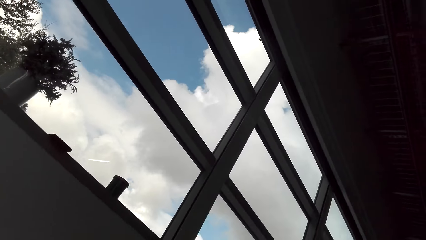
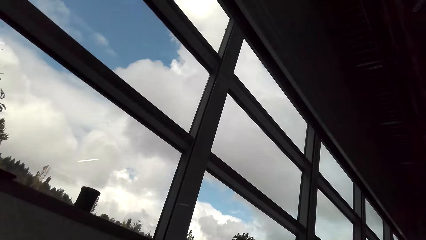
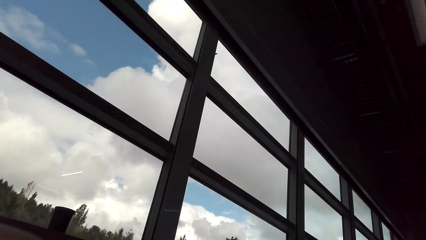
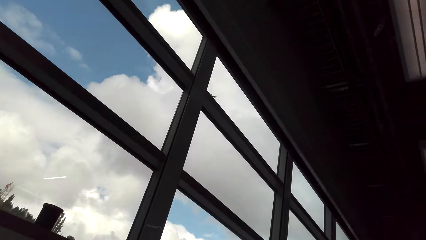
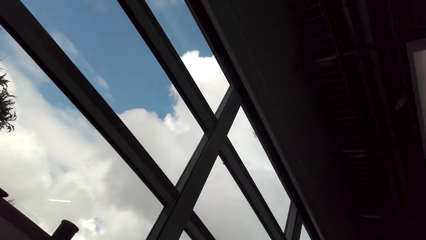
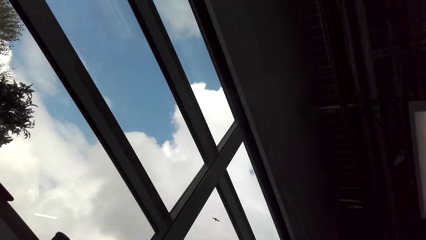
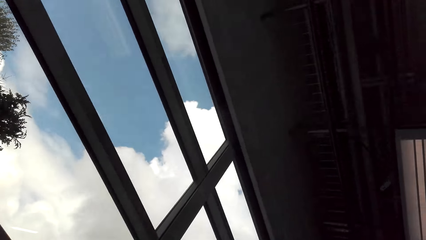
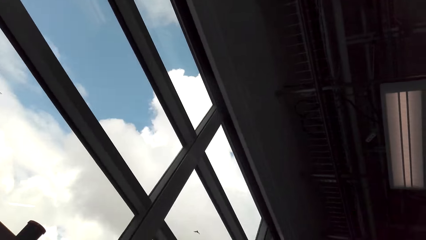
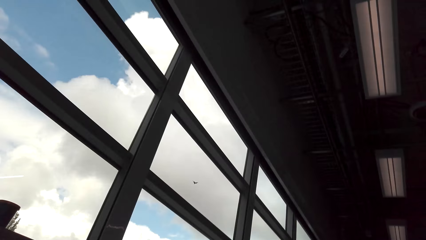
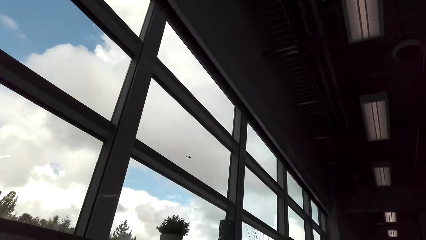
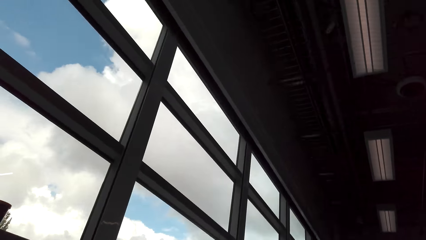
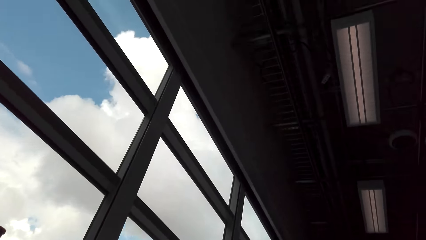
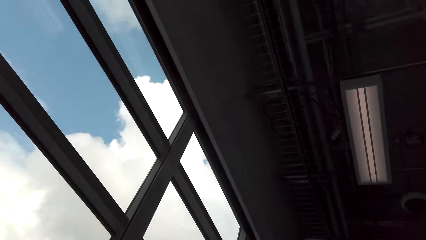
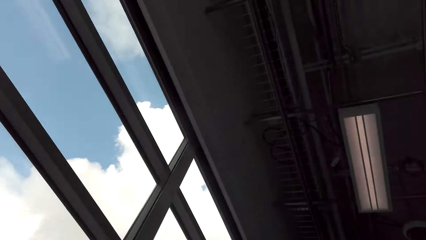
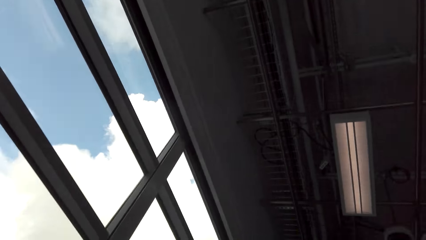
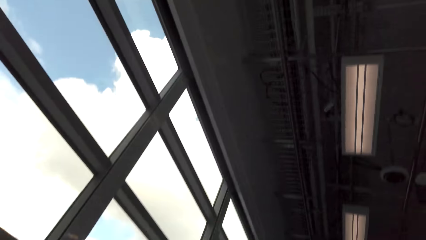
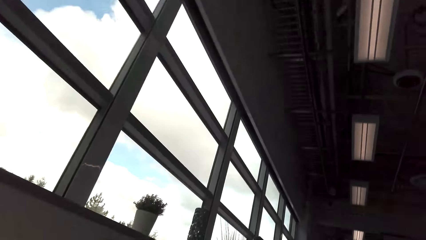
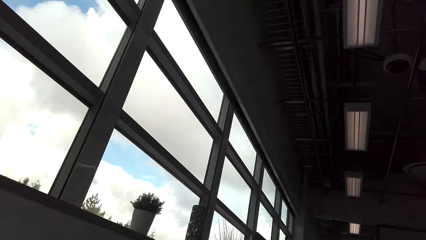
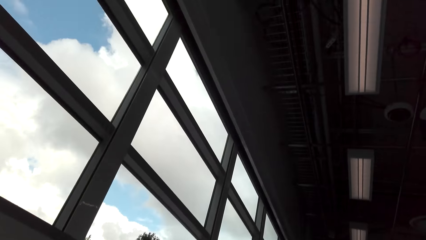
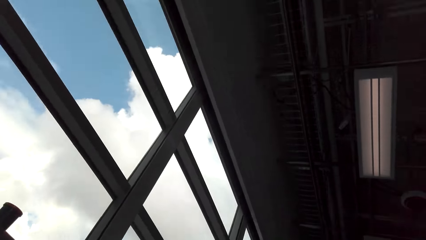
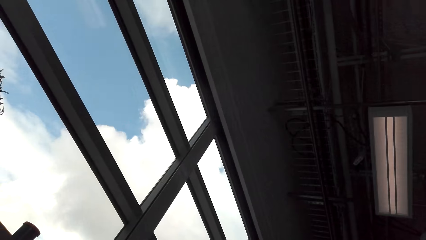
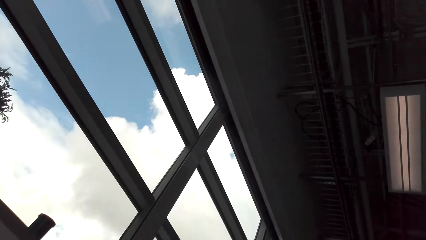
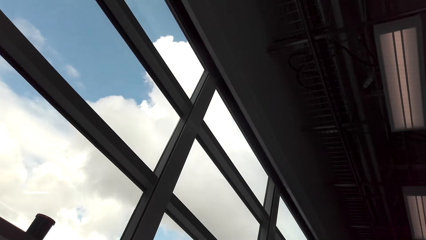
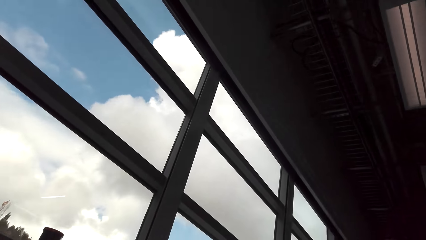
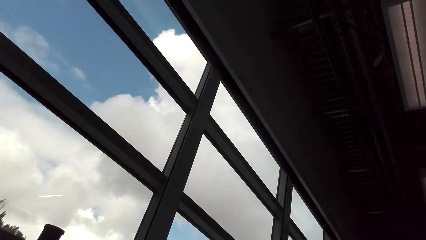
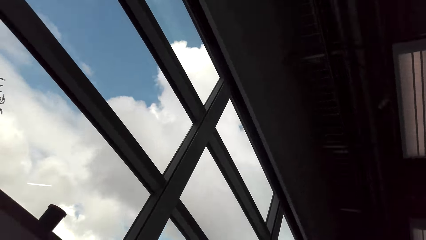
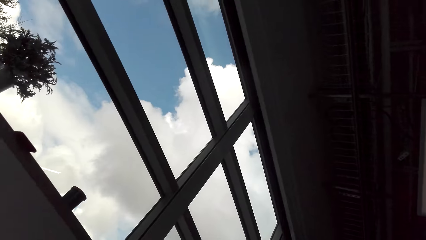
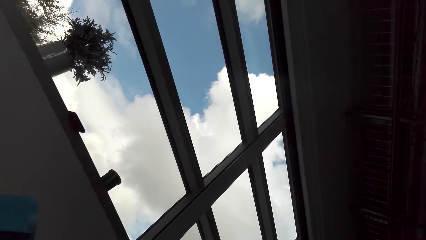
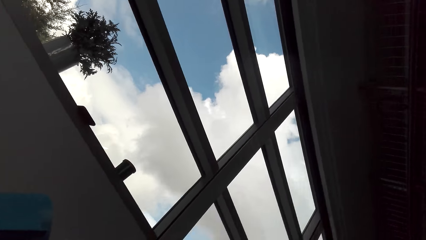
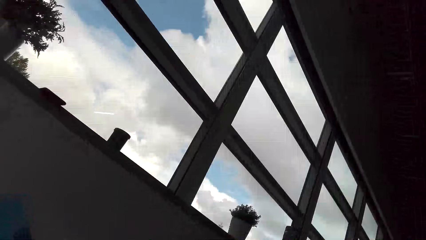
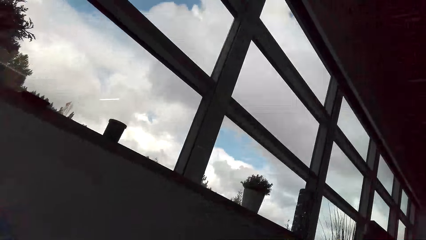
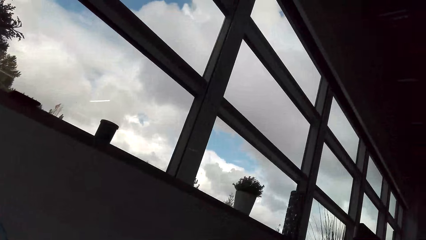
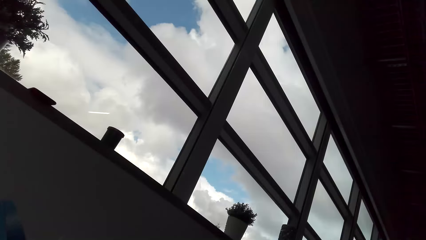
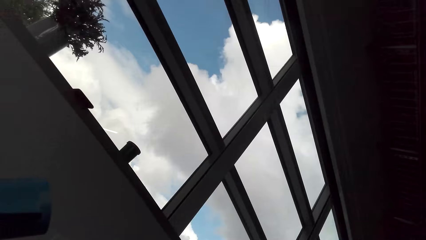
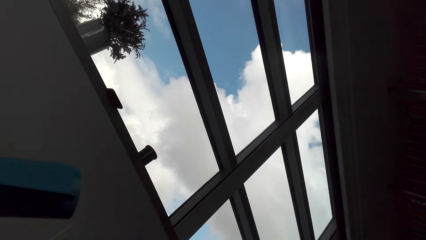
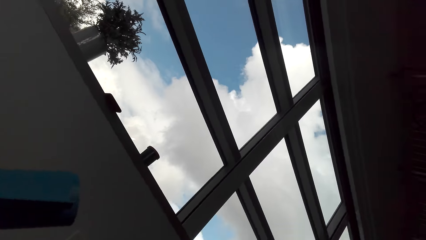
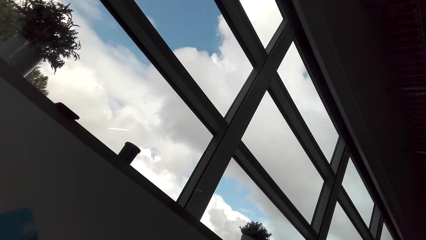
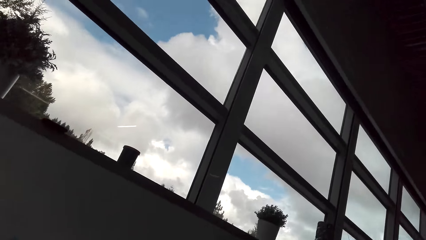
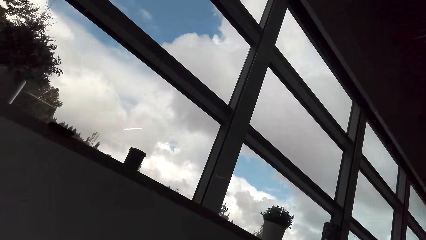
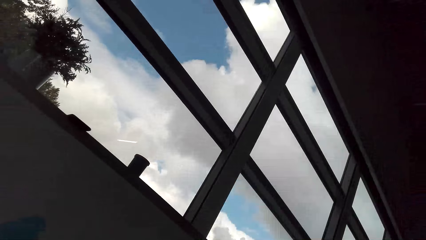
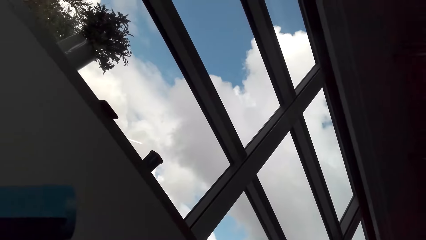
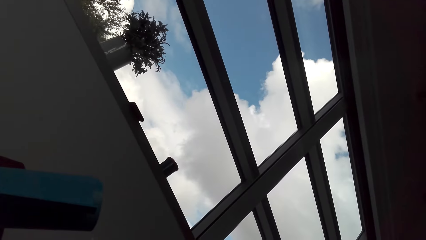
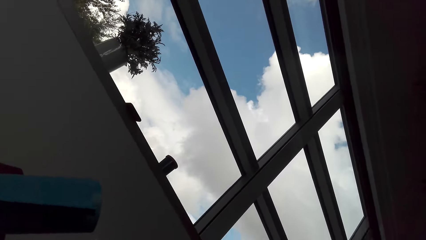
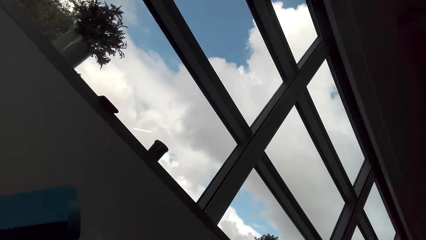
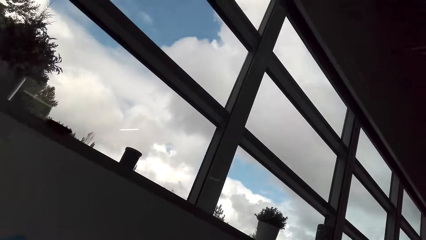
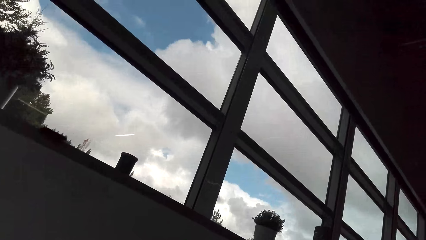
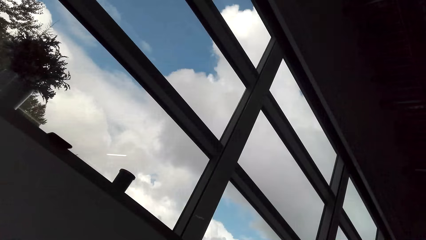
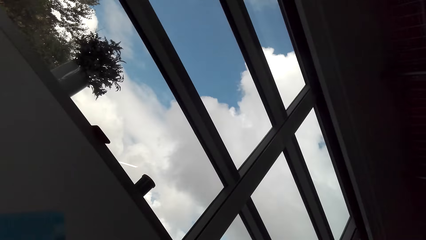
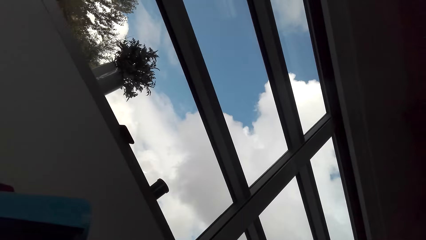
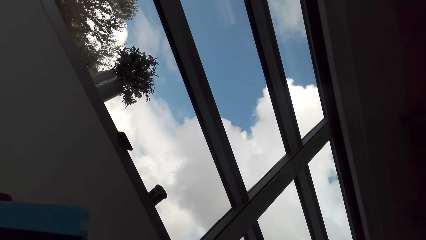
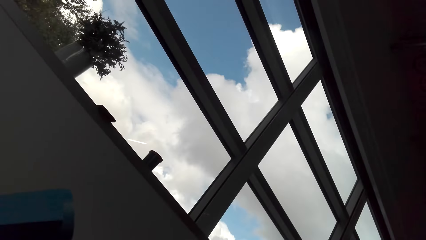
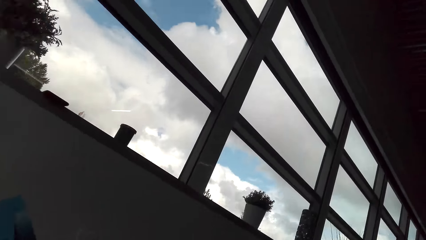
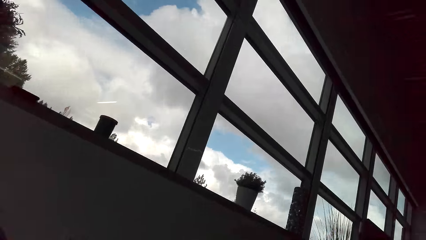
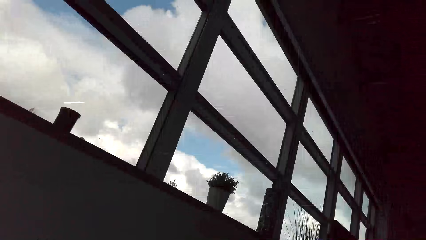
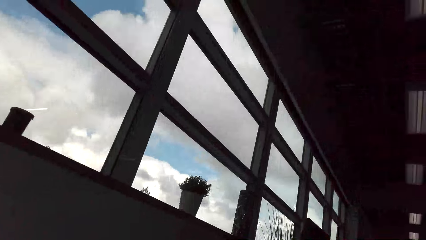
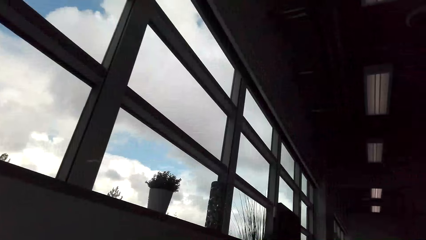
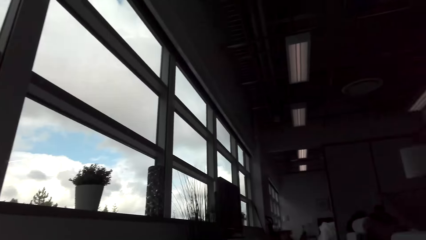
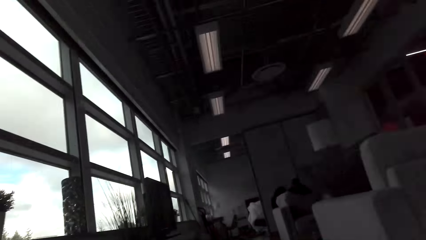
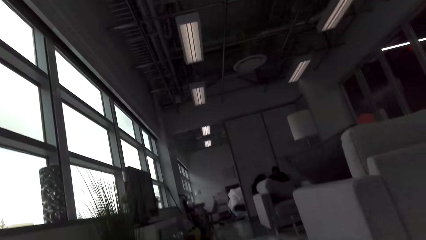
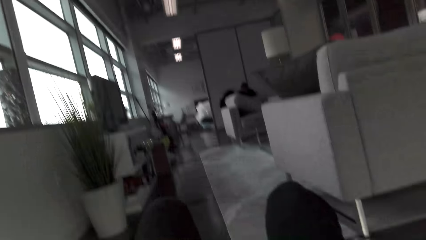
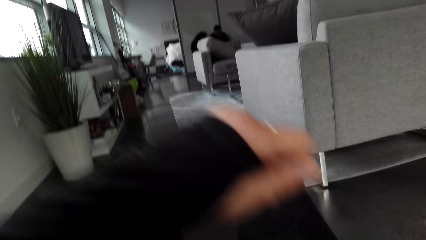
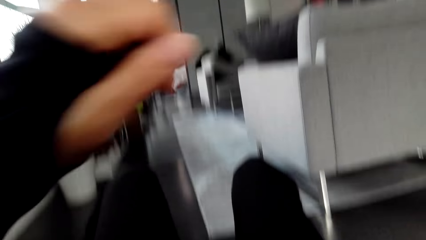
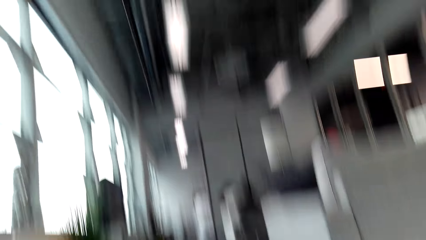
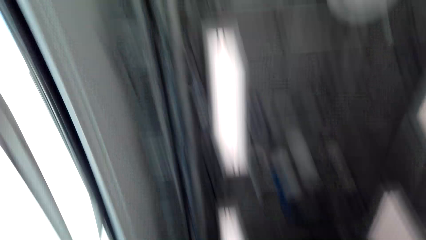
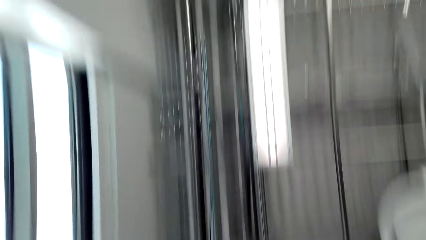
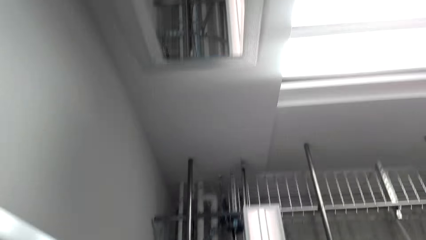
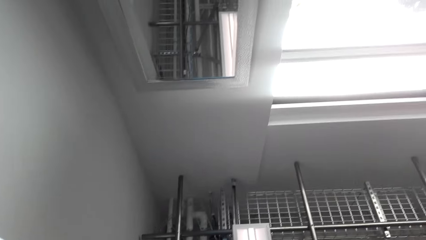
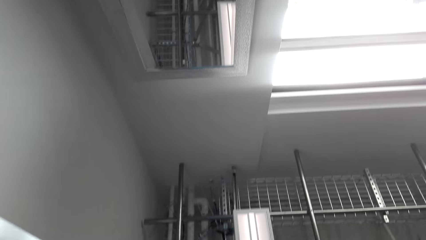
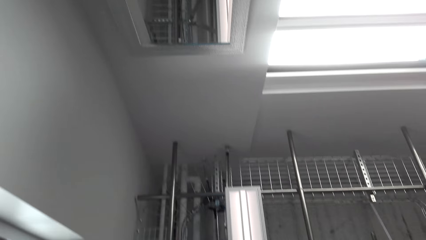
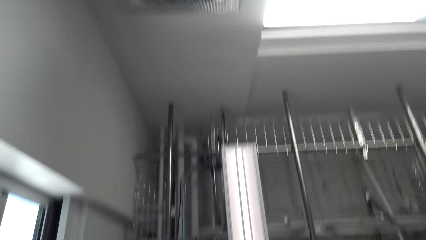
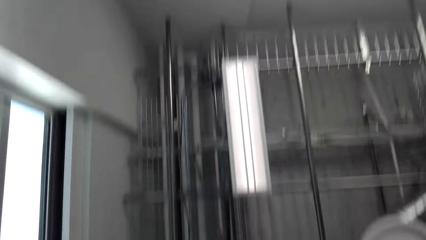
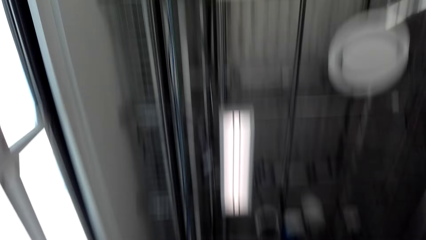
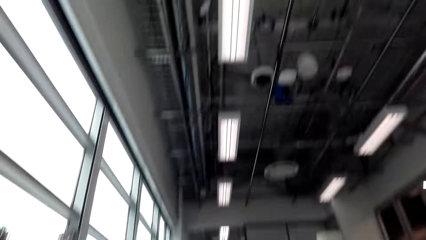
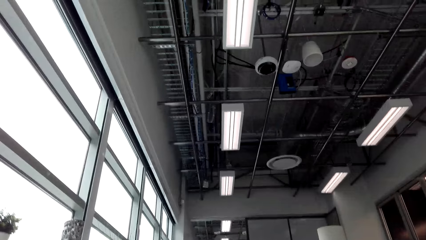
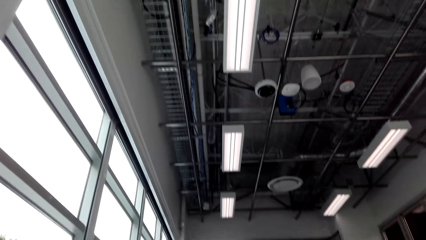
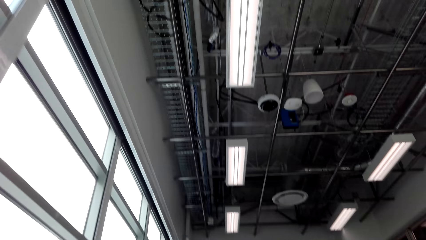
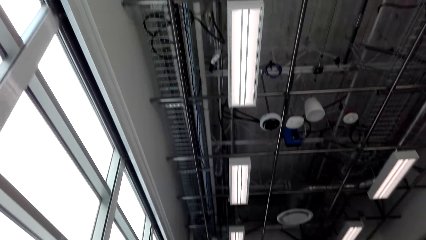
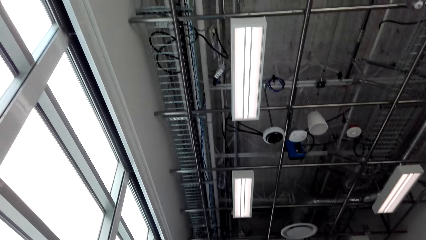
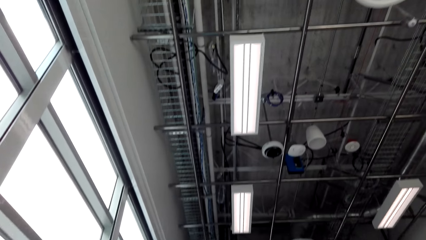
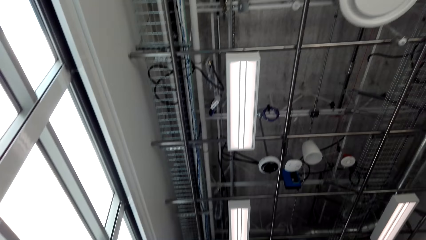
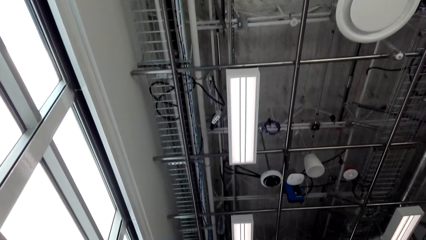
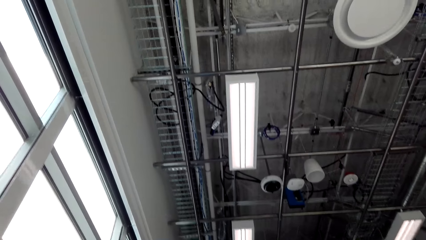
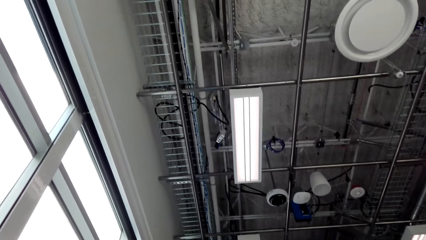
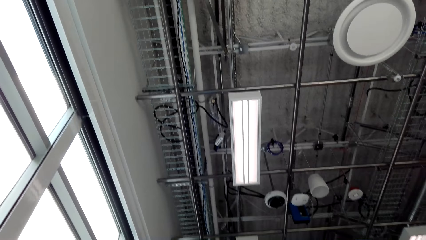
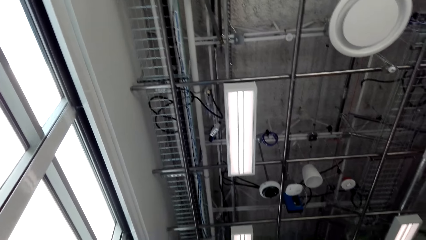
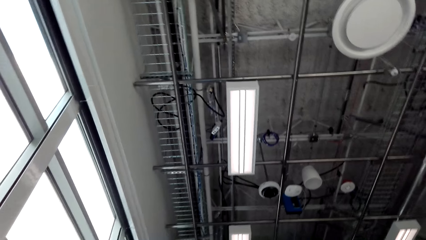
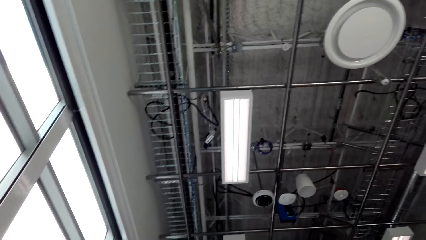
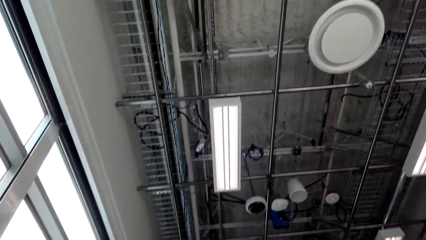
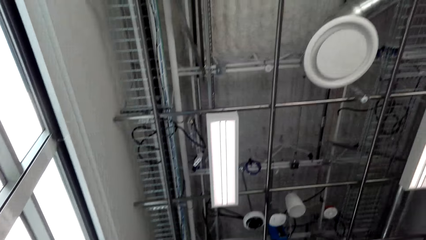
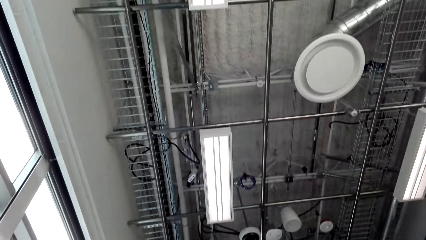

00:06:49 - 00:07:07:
The camera wearer exercises in the house and looks around. They exercise in the house. They exercise in the house again. They look around and move a hand. They raise a hand up. They look around repeatedly.
